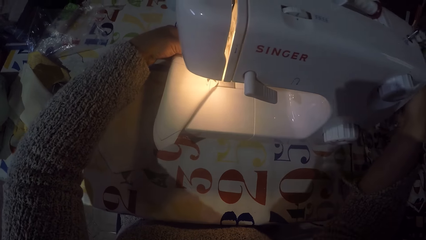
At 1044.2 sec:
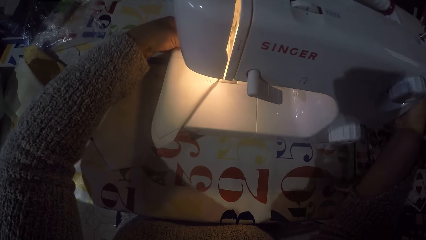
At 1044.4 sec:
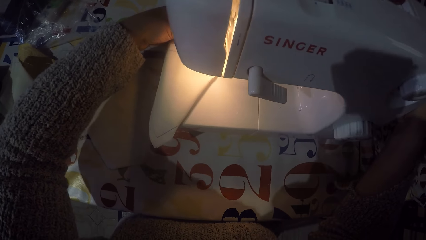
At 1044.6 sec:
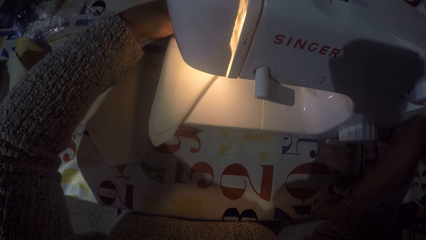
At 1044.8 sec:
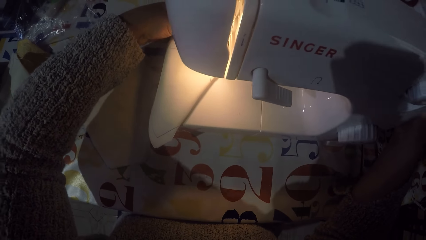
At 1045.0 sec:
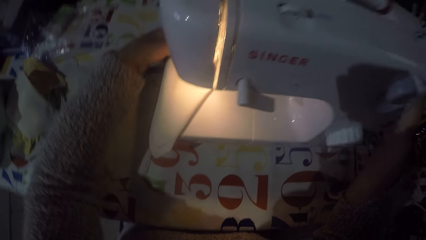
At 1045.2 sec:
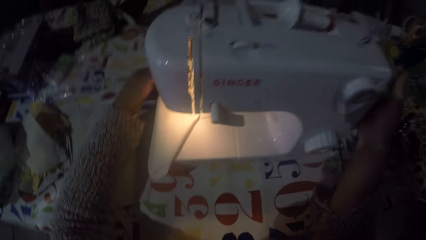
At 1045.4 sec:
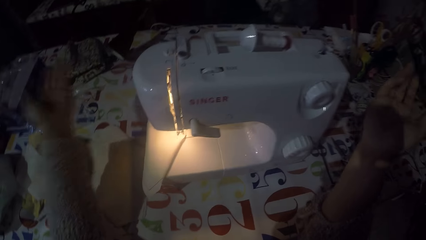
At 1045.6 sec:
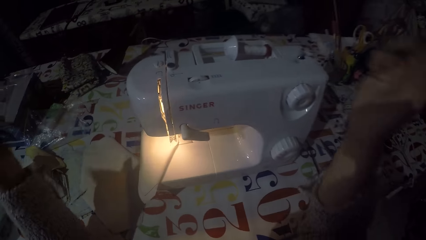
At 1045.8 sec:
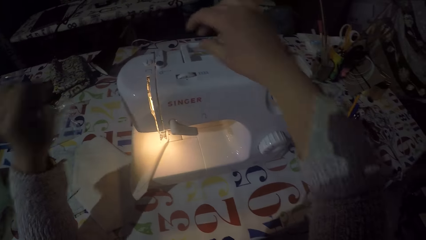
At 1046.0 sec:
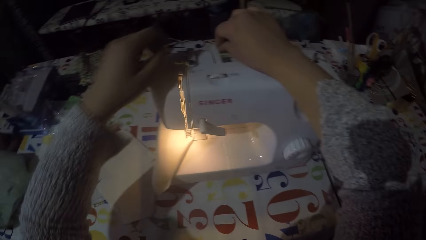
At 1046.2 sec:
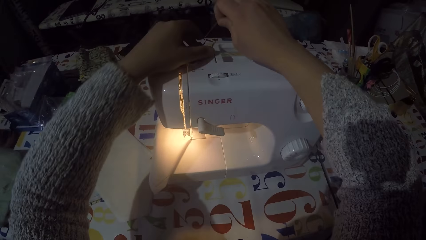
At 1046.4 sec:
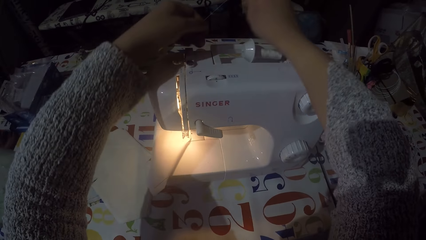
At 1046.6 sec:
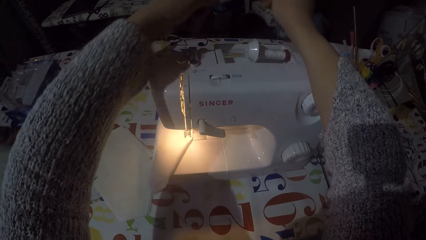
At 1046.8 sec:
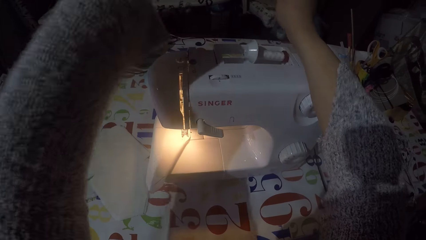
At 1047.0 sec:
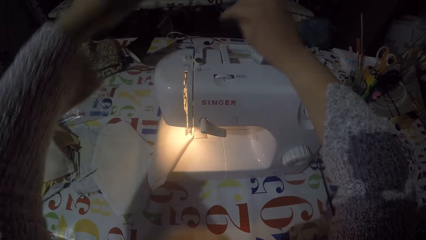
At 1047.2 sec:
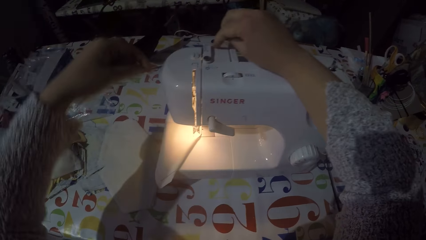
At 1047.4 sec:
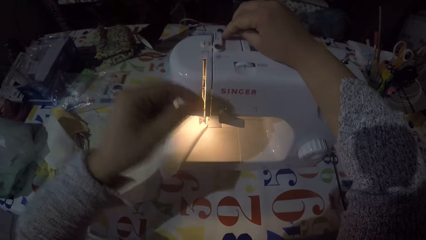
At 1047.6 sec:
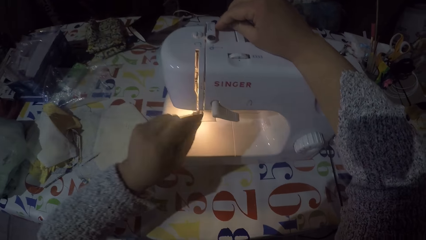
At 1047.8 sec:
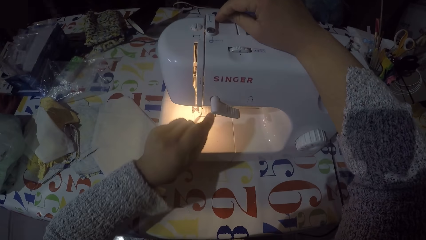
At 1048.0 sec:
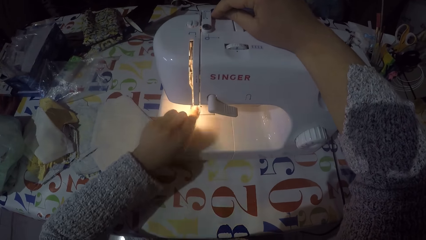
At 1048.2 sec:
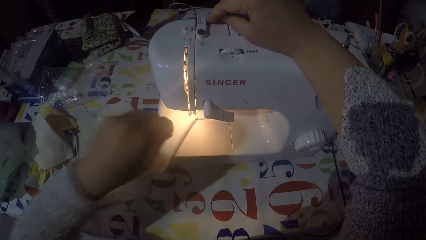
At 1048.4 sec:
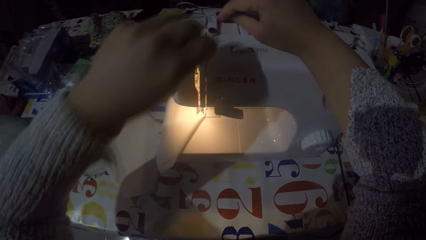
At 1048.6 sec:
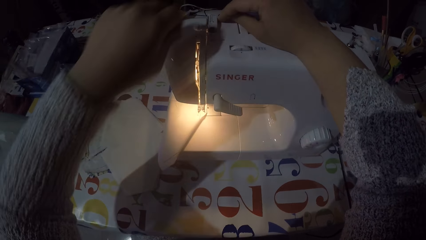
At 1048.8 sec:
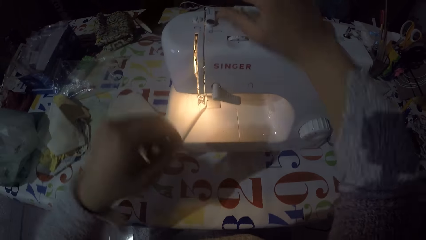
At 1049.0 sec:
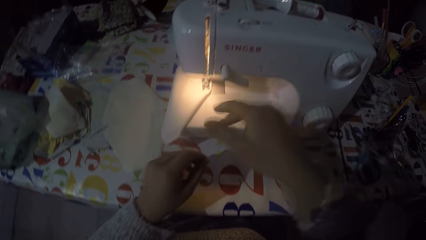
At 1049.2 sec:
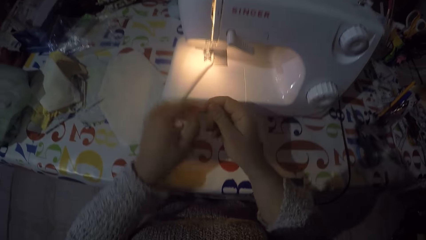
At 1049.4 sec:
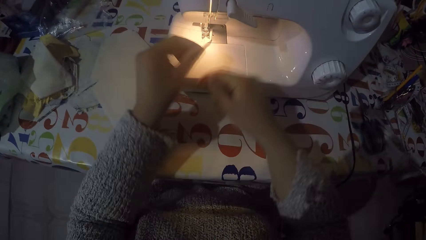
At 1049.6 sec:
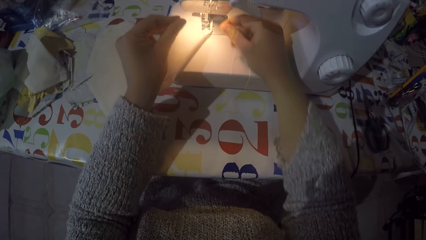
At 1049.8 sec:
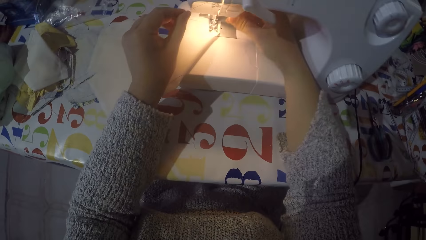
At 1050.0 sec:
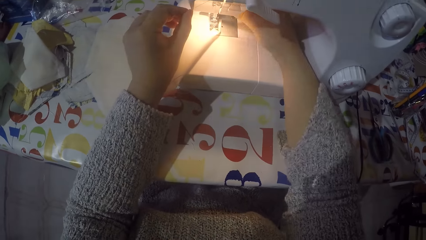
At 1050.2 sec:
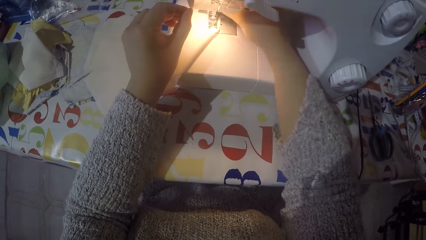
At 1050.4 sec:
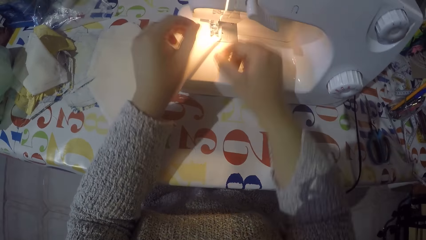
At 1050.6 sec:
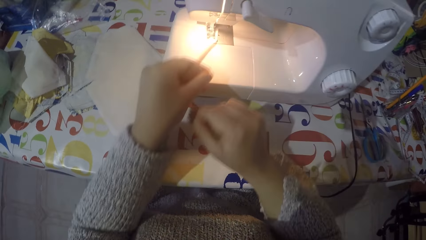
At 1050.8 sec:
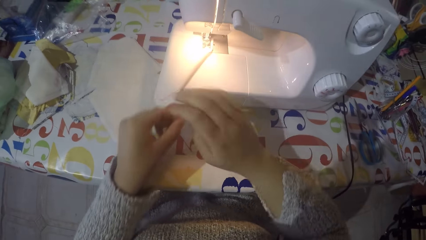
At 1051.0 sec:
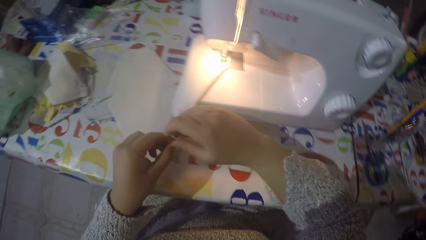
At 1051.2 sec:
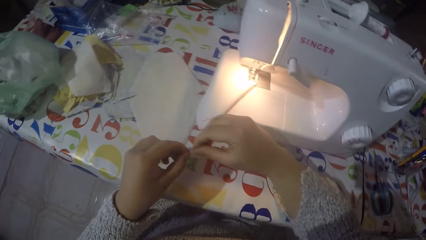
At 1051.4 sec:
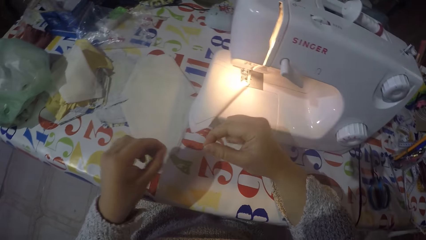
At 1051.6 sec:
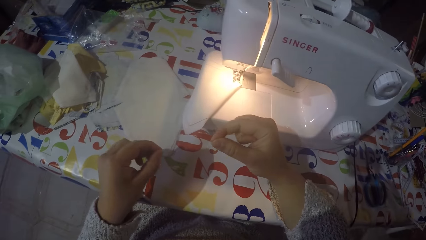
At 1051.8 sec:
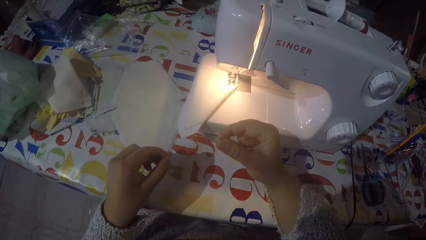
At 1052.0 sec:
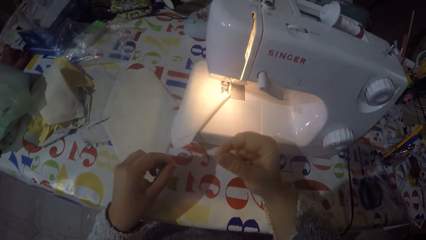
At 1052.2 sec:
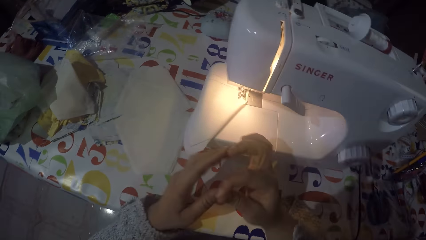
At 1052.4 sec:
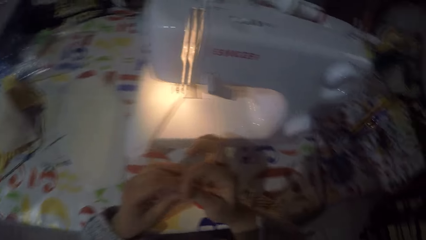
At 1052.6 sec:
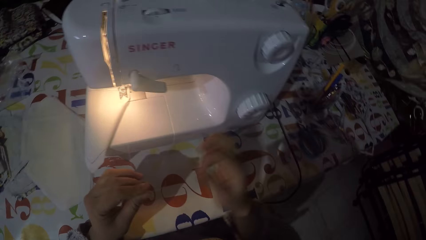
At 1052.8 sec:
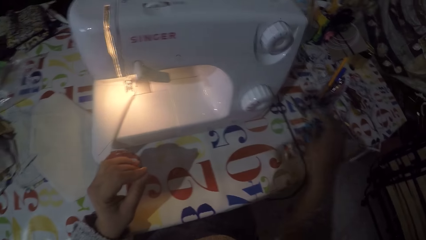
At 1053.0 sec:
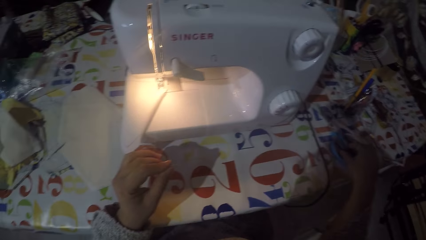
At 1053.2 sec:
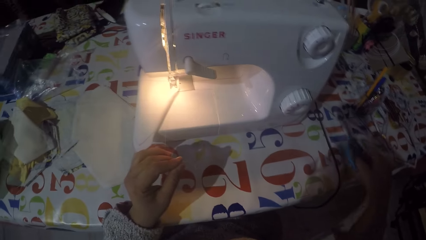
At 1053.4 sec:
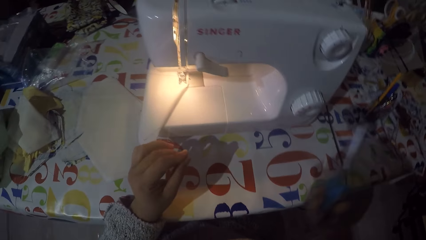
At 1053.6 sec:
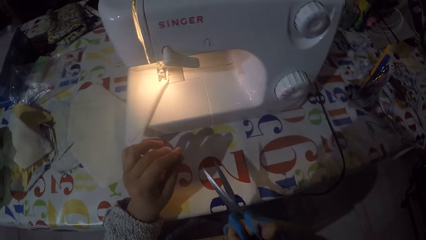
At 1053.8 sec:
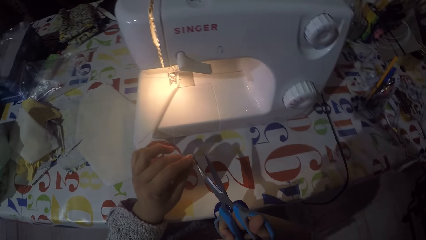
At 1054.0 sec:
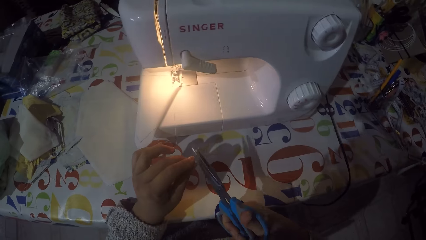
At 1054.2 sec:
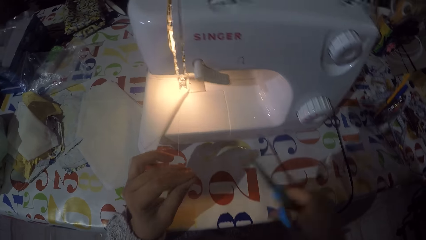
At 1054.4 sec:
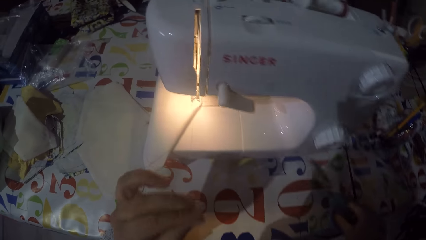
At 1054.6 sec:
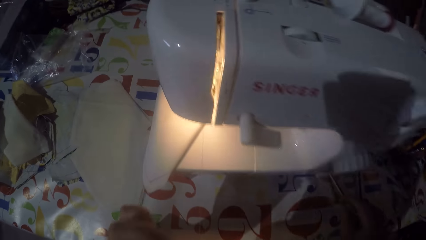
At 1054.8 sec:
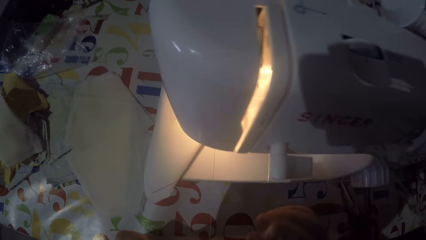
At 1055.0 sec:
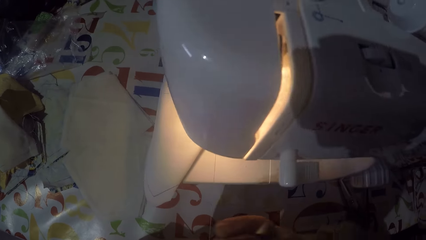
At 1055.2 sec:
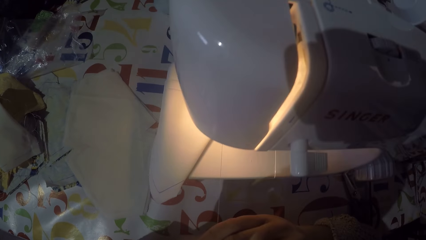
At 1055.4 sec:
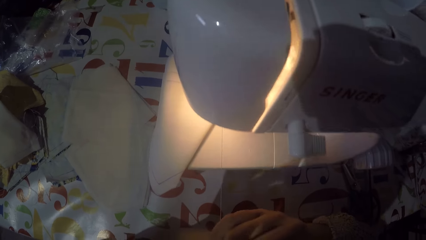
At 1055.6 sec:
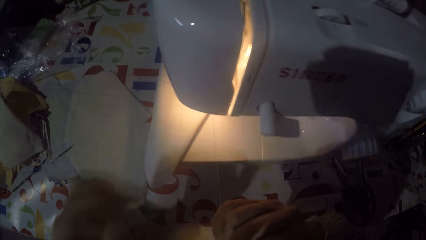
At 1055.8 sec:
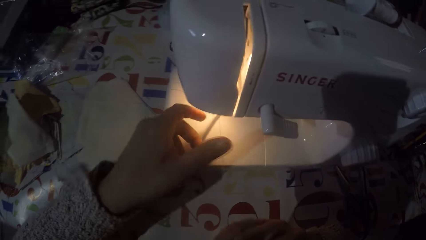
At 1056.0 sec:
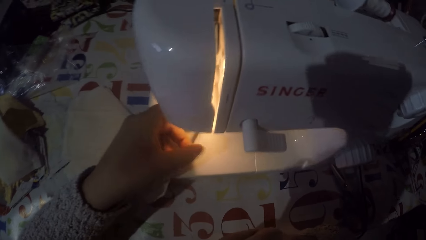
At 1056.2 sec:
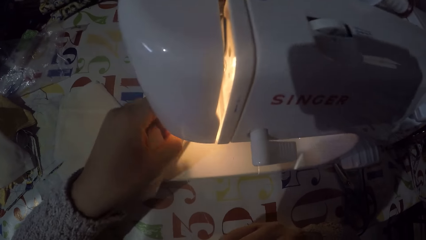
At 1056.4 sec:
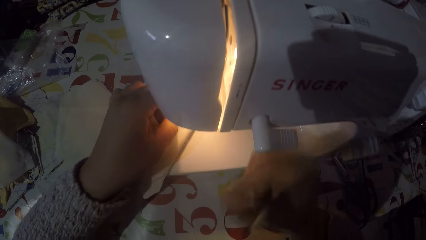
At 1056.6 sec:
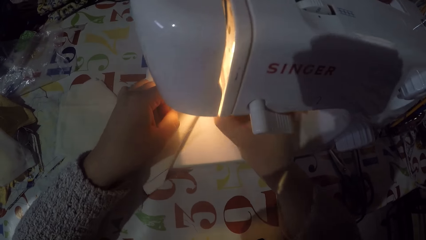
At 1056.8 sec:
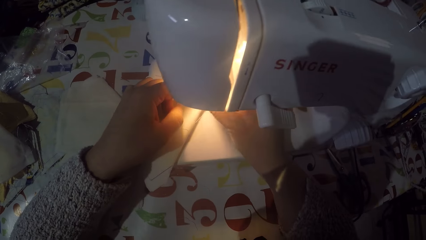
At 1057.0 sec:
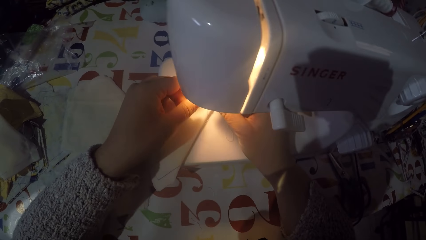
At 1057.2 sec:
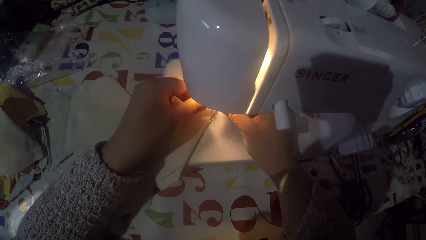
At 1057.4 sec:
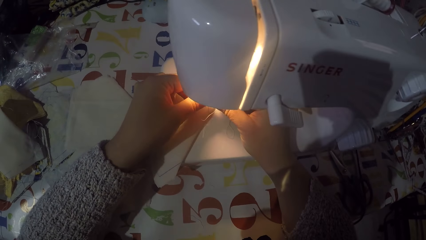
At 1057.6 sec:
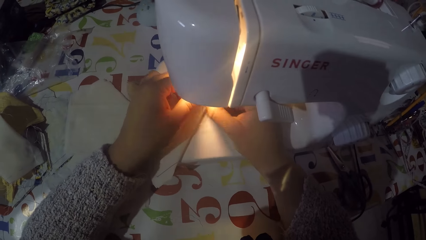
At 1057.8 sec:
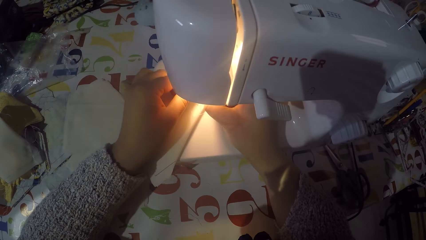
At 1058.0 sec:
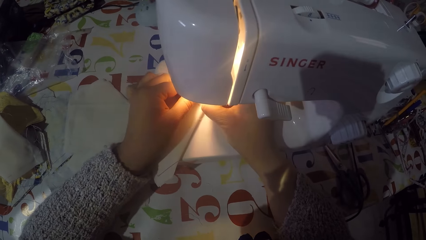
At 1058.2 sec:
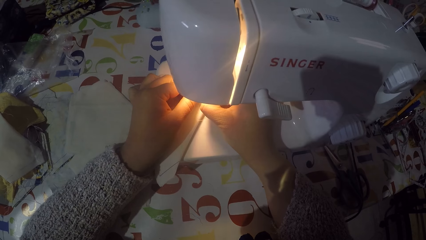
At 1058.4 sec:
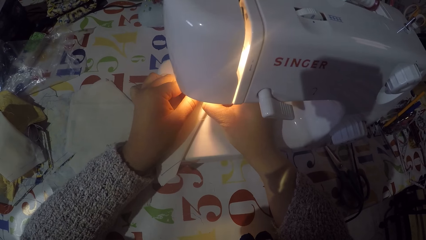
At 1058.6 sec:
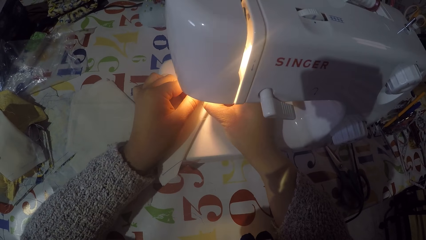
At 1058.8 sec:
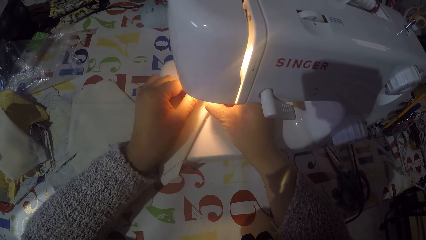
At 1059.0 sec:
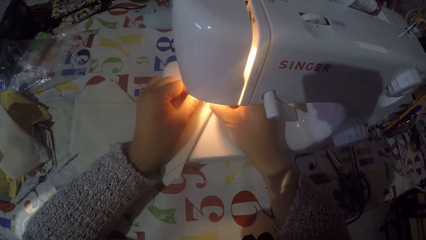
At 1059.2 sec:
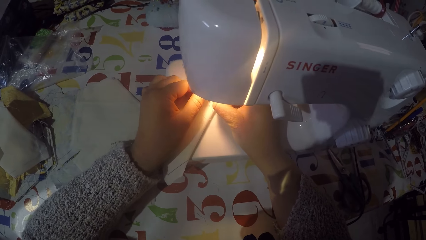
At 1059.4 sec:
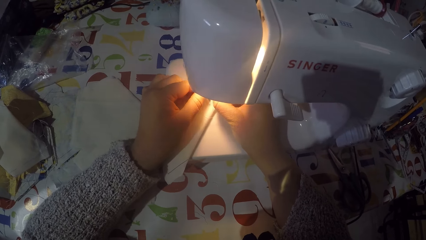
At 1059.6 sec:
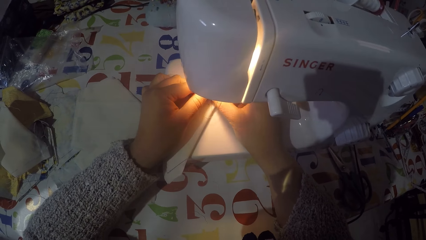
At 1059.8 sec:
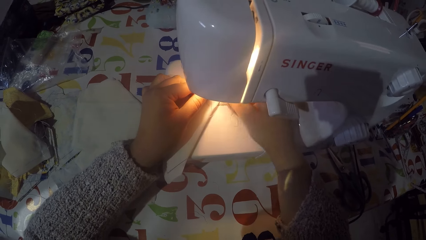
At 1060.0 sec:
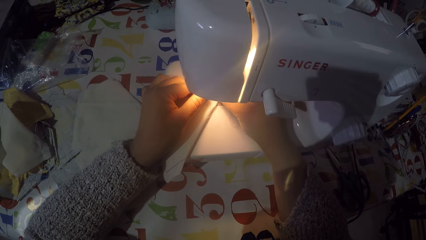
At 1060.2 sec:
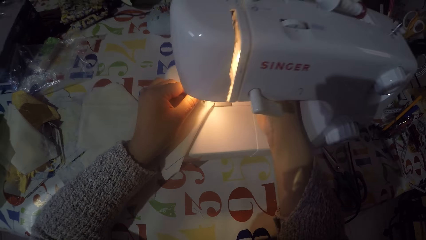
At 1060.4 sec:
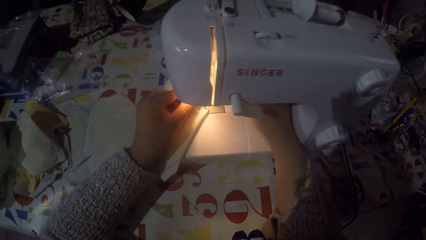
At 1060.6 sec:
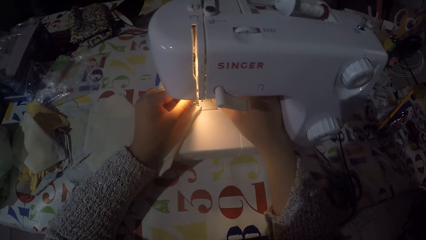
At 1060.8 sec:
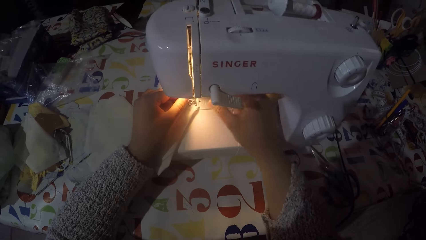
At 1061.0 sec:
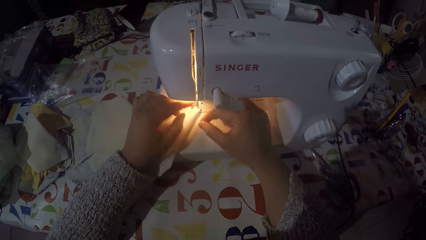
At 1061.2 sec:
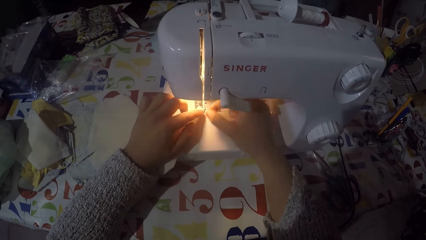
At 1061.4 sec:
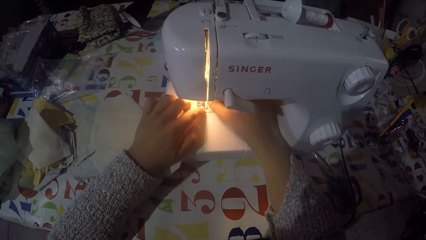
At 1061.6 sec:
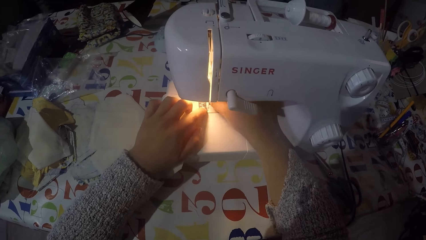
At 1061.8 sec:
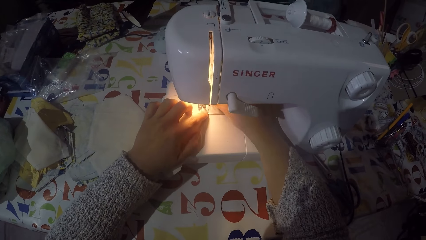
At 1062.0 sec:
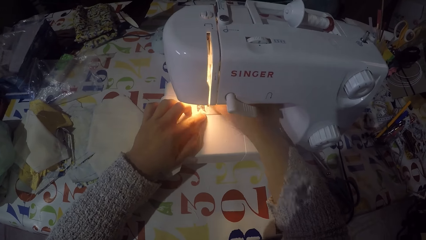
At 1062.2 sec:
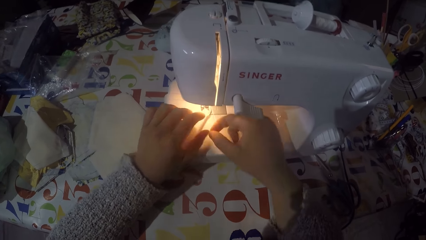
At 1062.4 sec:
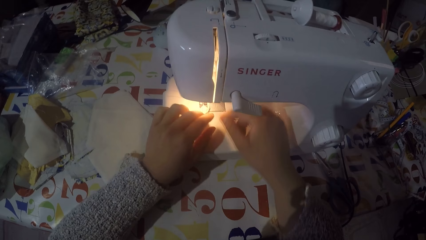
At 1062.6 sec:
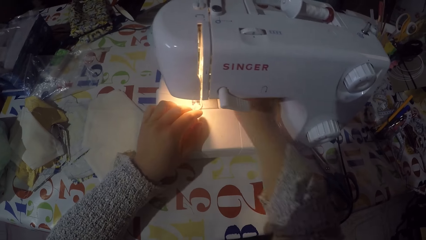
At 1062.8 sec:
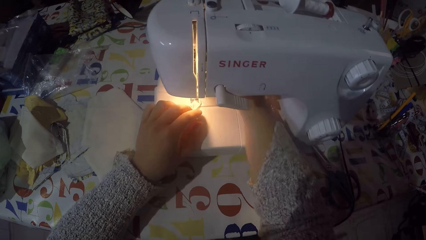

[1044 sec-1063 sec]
The camera wearer touches the hand wheel. They fix the sewing thread on the sewing machine. They pull the thread from the winder disc. They place the thread on the thread guide. They place the thread on the needle. They pick scissors from the table. They cut the thread with the scissors. They put the scissors on the table. They put the sewing thread in the needle.
